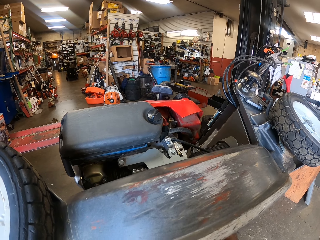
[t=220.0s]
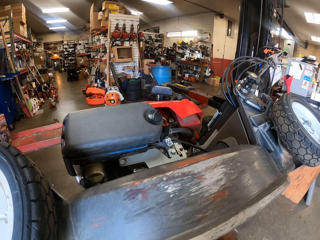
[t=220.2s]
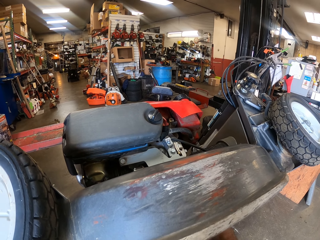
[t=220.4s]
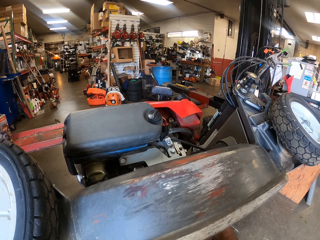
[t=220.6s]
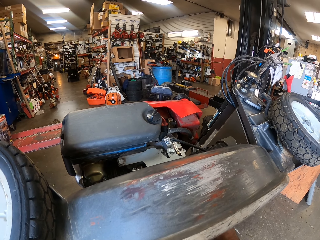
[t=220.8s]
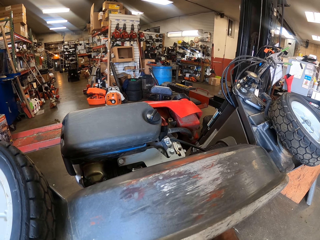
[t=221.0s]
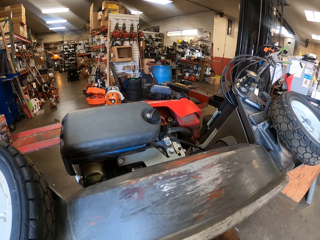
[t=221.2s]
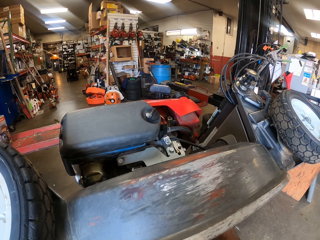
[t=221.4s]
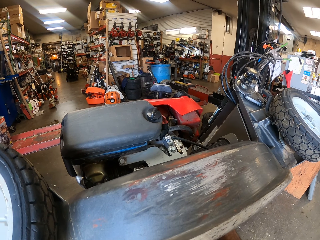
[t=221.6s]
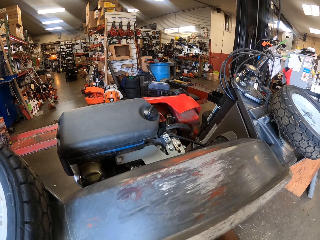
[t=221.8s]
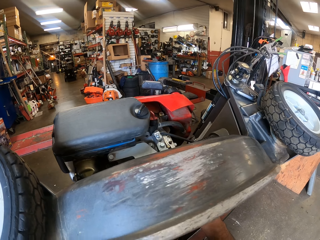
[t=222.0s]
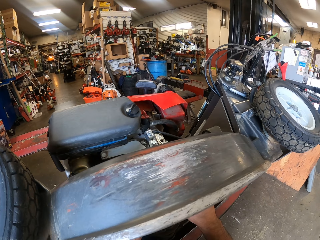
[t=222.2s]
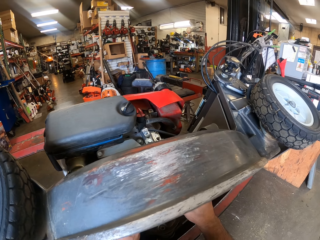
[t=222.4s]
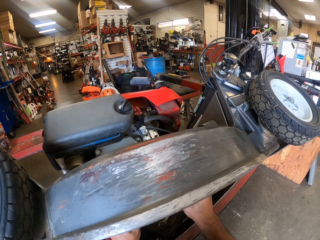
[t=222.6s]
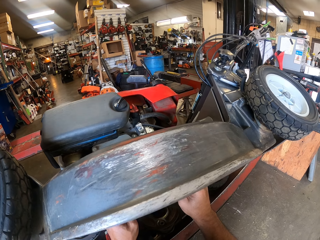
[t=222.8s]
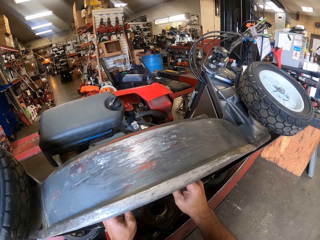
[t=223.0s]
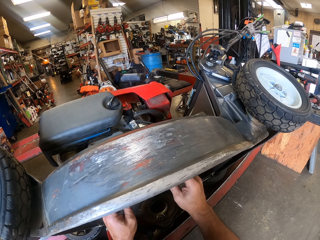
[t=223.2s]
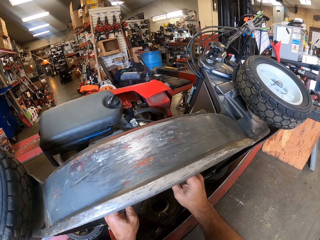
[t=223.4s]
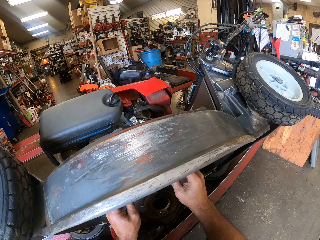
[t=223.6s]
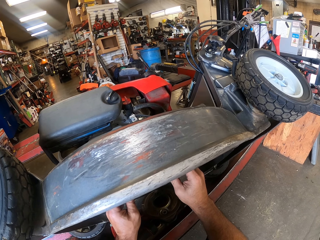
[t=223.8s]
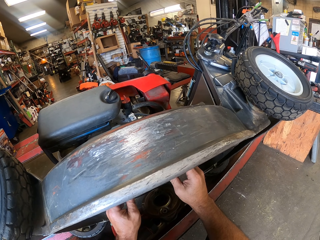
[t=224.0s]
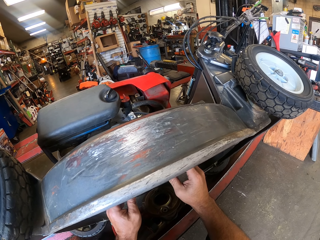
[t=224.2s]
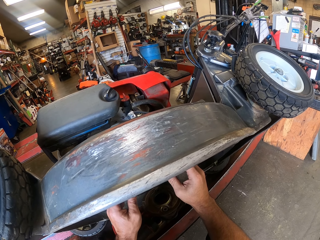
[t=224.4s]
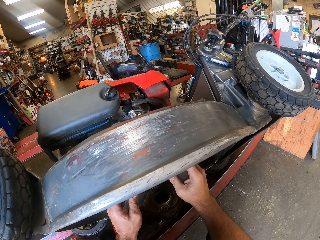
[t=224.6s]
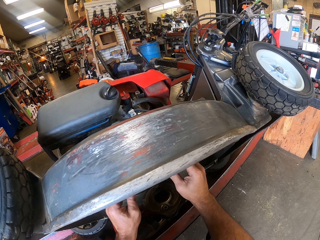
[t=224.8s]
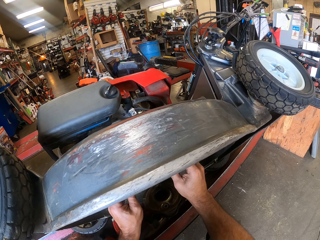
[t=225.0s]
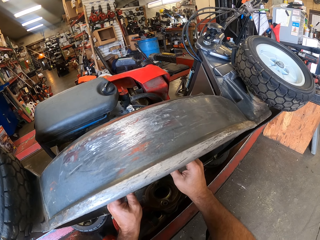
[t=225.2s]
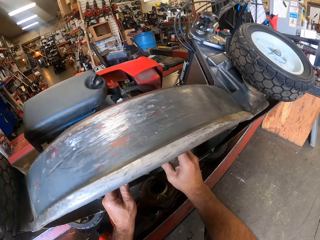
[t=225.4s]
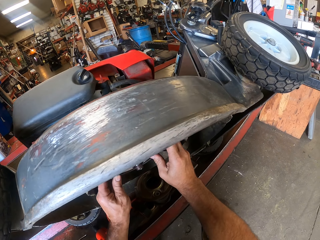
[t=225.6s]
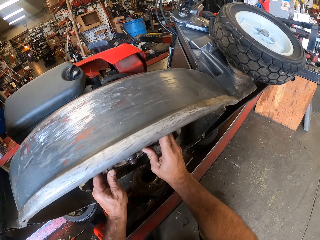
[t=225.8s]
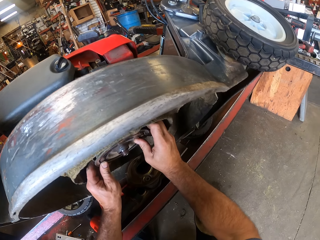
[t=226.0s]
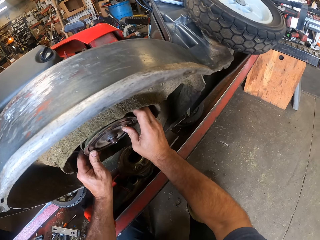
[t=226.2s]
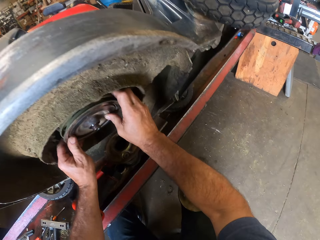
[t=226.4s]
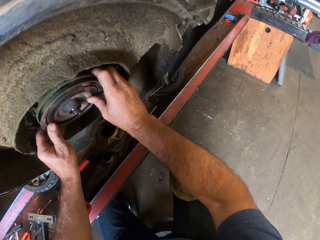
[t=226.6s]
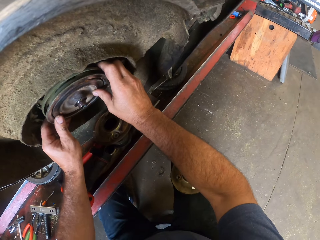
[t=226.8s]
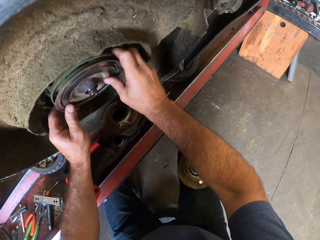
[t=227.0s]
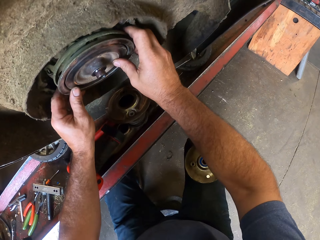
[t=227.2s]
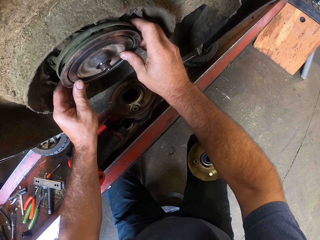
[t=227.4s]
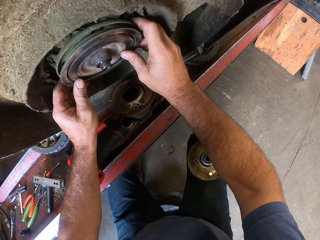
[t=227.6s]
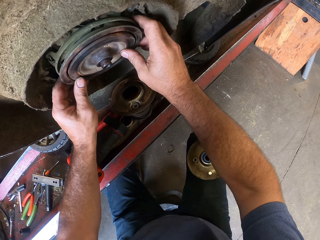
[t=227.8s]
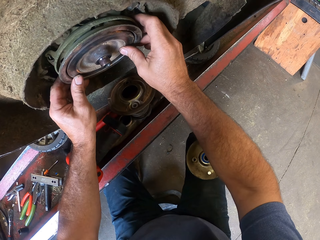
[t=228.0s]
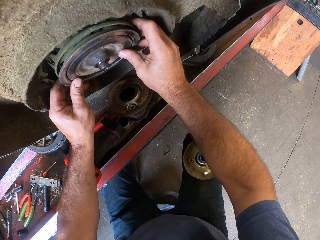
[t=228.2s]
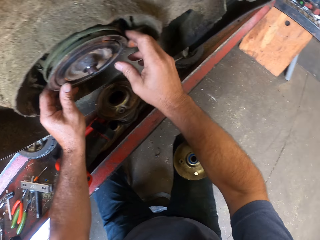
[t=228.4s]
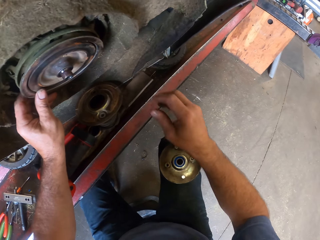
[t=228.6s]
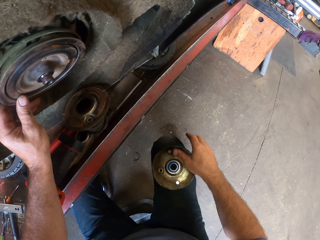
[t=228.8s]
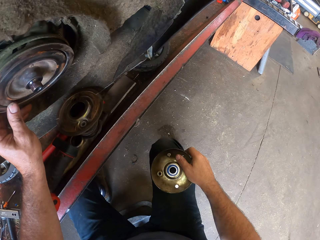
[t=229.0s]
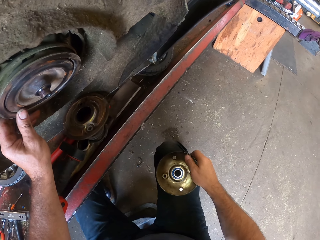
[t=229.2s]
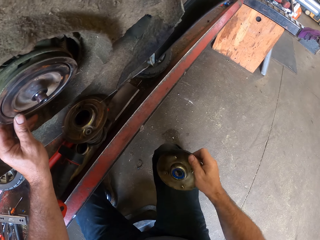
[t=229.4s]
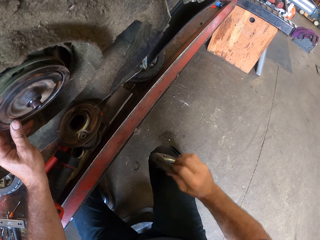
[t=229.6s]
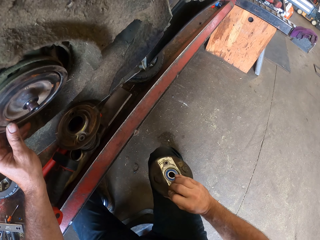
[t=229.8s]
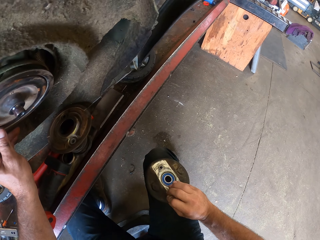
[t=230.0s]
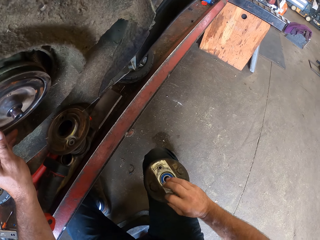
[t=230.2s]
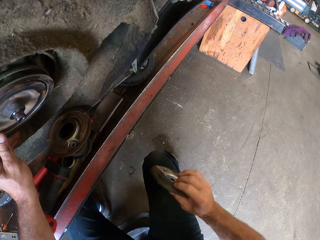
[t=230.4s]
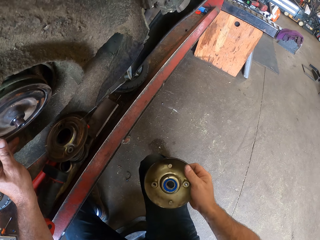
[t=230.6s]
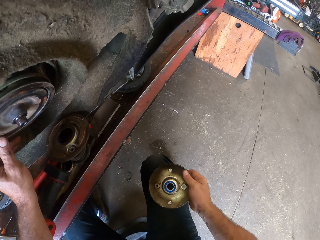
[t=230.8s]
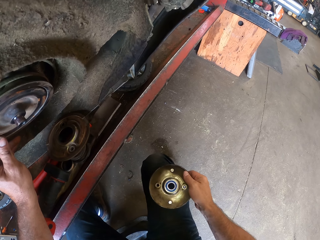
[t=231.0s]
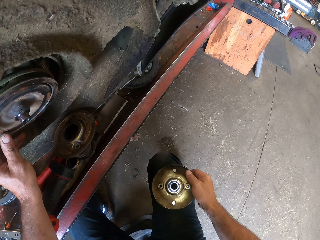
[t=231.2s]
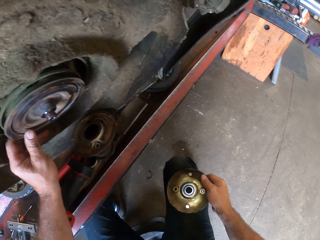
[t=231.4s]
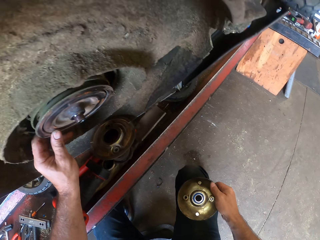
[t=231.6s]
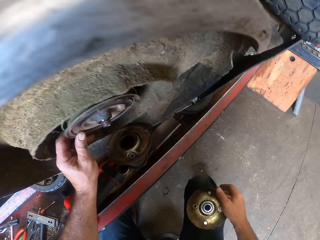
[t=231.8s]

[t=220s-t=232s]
The camera wearer turns a pulley in the lap.

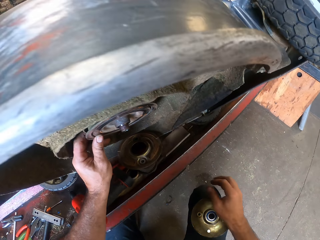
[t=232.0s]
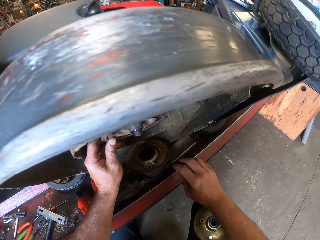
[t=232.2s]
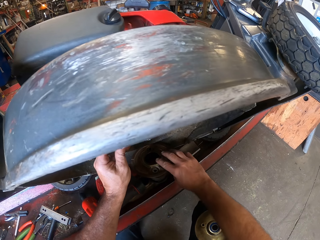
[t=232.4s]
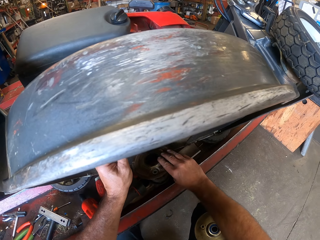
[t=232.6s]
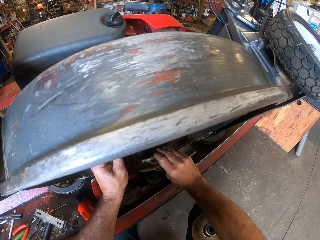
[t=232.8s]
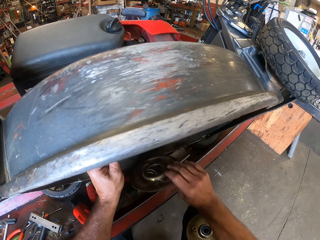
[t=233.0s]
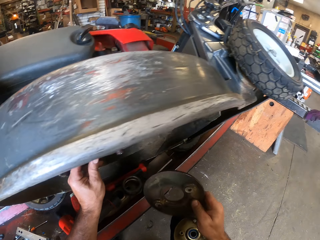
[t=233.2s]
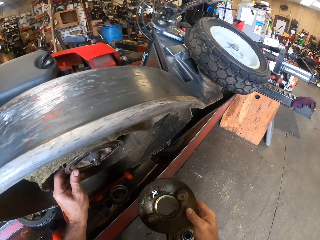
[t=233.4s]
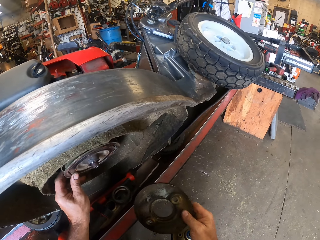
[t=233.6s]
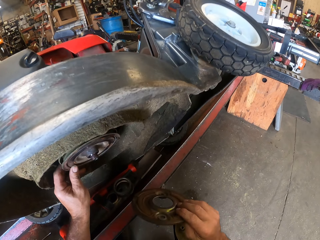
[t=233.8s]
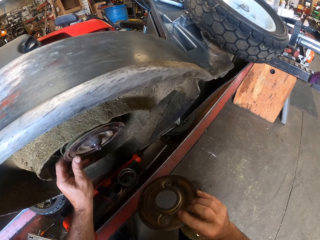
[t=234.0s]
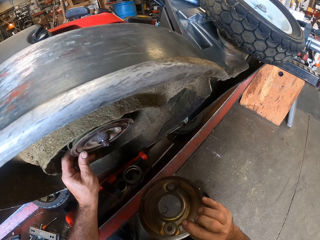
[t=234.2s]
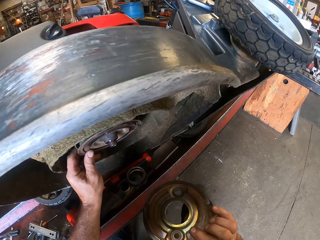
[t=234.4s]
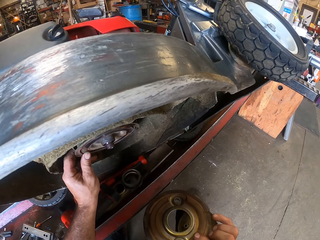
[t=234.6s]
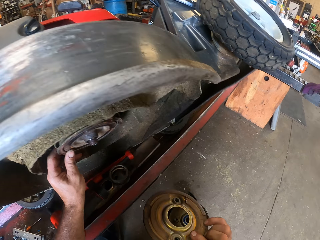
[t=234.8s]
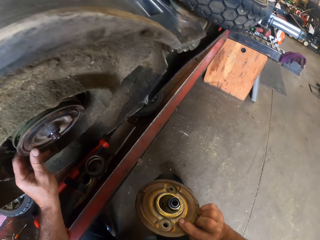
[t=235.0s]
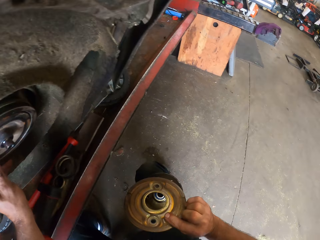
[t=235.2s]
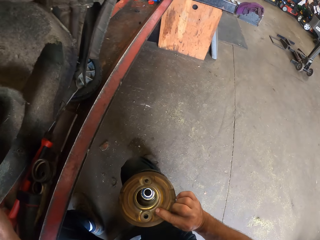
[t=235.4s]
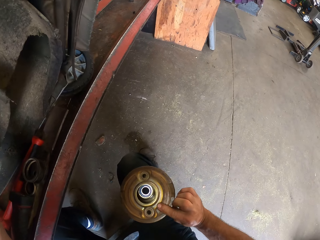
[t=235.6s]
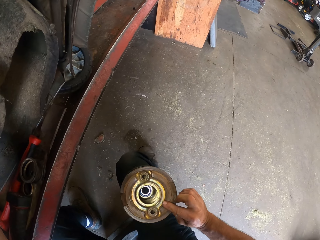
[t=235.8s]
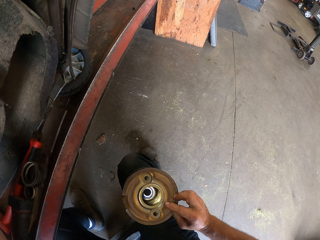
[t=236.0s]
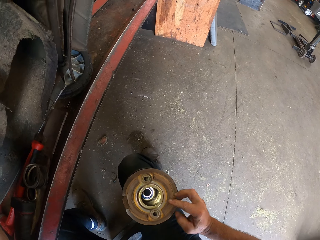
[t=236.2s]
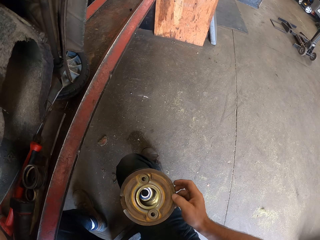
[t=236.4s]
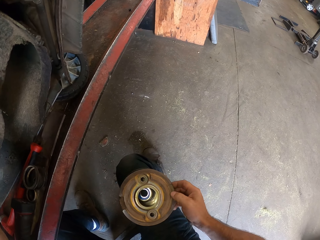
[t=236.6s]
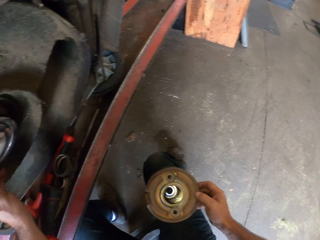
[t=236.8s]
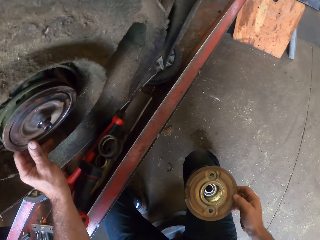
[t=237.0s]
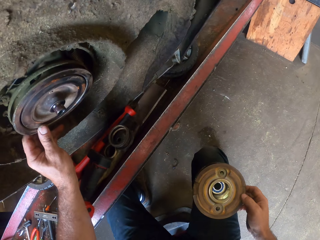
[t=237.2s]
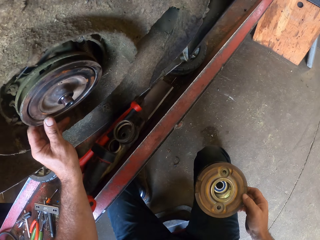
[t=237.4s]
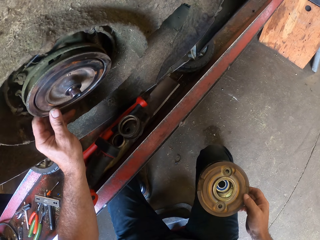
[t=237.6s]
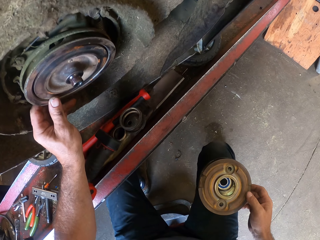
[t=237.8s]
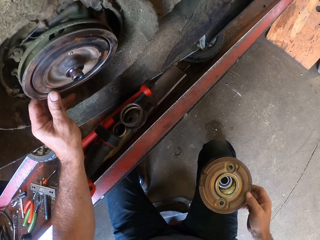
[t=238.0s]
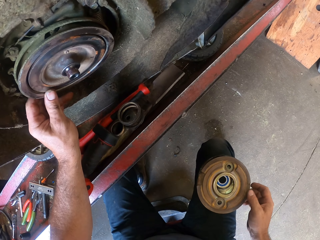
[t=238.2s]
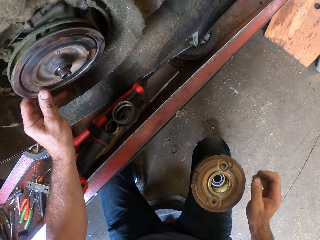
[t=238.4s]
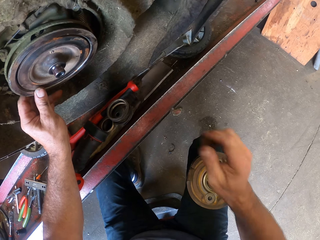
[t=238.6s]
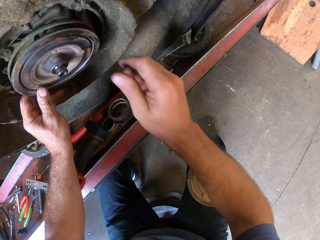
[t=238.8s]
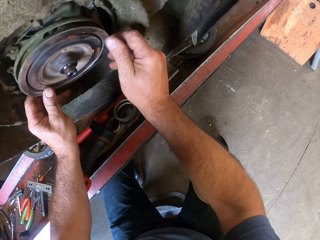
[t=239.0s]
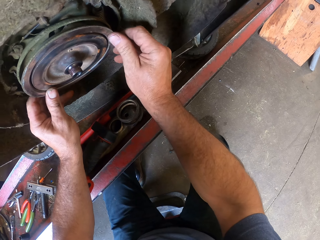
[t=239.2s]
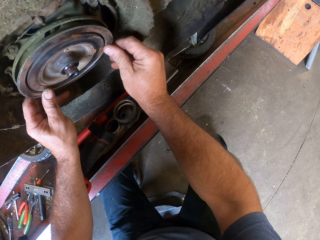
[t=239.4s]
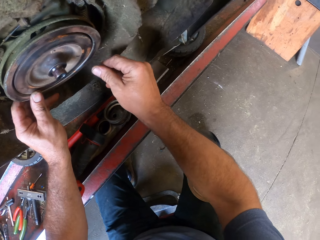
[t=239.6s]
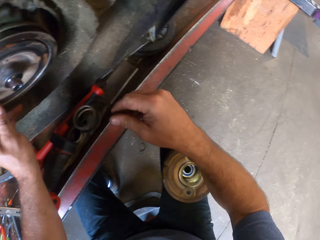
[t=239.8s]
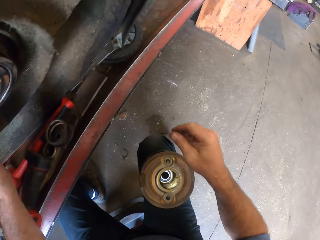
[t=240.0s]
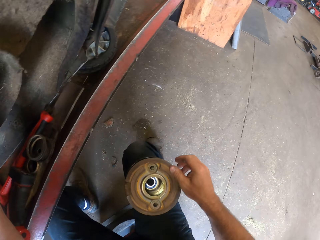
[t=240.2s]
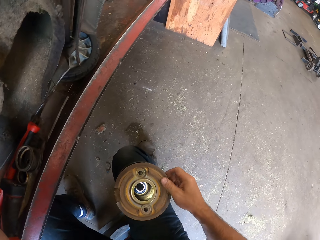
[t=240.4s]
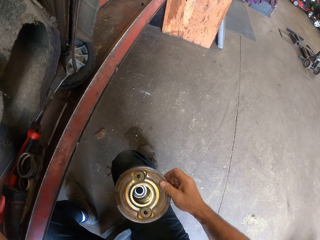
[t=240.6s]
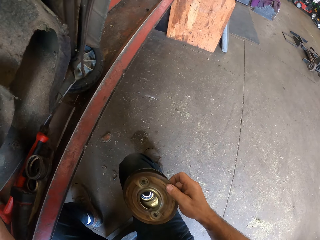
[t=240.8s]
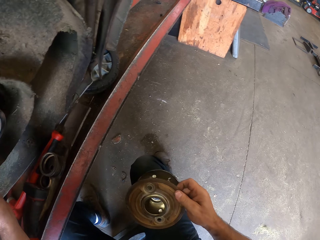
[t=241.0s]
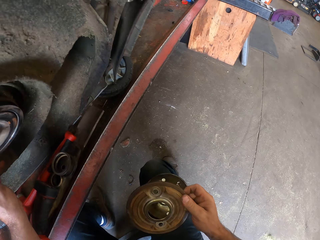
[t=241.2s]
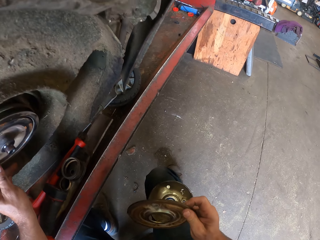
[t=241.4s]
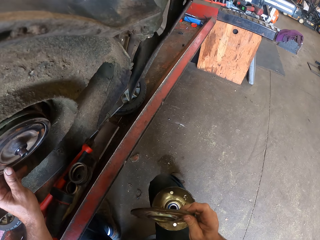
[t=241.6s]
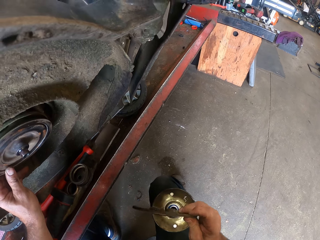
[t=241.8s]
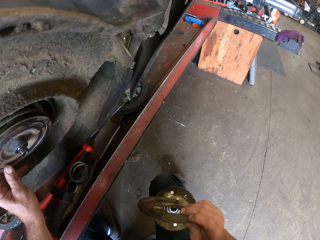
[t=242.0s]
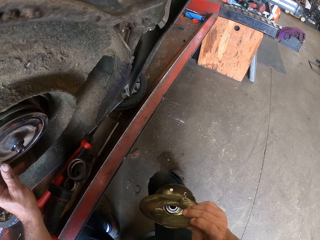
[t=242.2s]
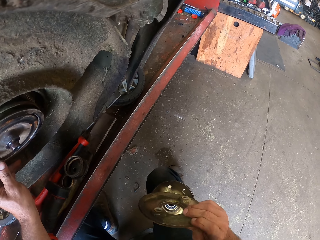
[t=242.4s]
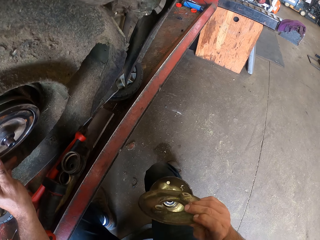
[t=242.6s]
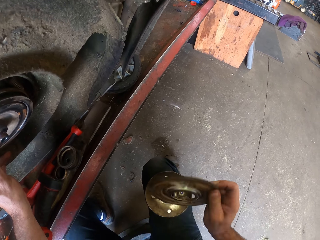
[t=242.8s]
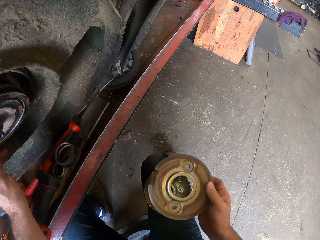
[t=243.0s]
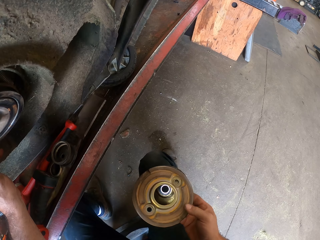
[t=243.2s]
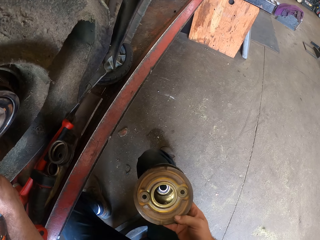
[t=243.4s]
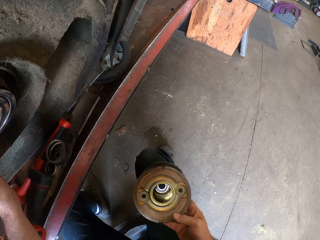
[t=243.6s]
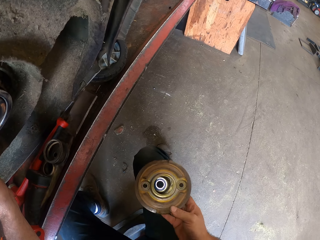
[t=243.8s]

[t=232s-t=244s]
The camera wearer picks up a pulley on the car lift. They turn the pulley. They place the pulley on the other one on the lap. They stare at the pulleys. They hold a pulley on the mower. They pick up the pulley on the lap. They turn the pulley.
